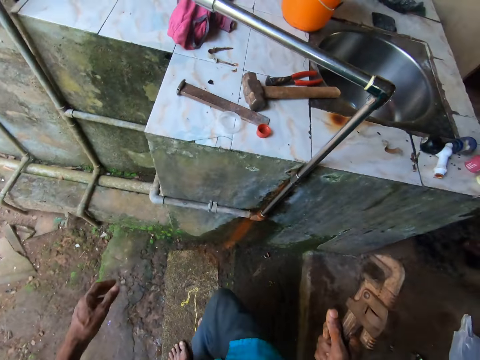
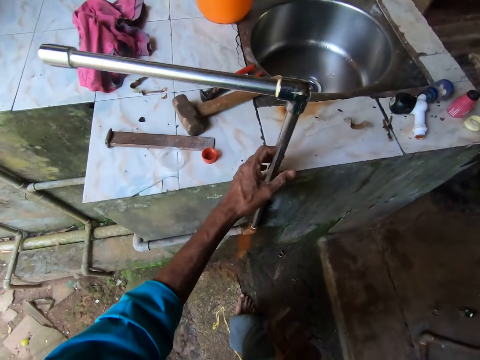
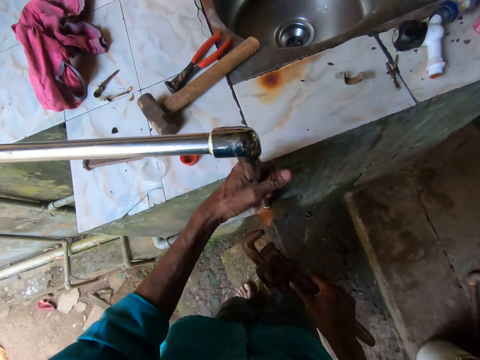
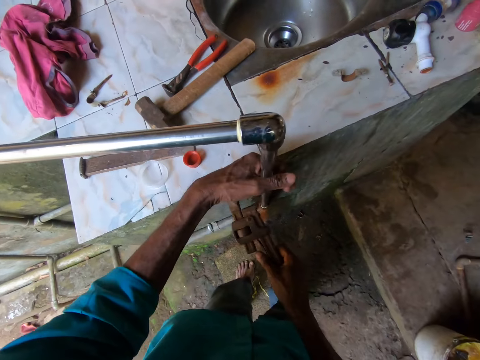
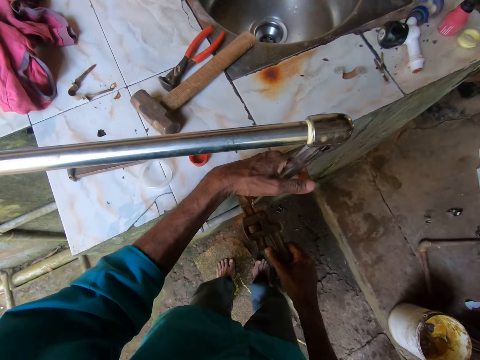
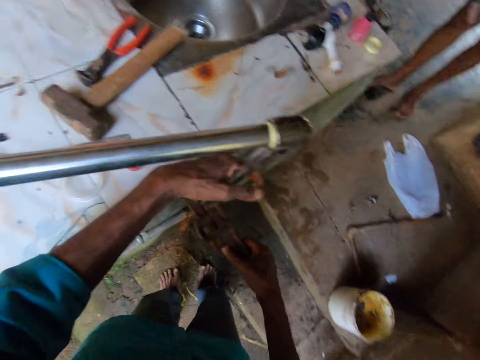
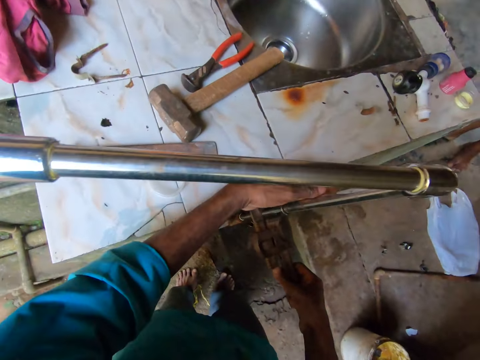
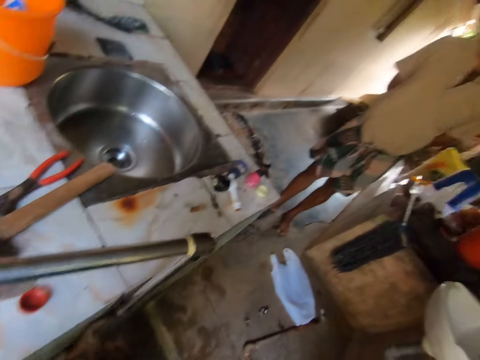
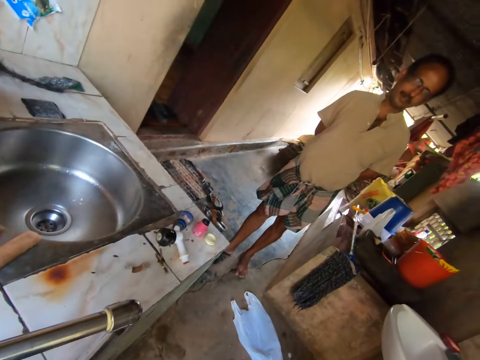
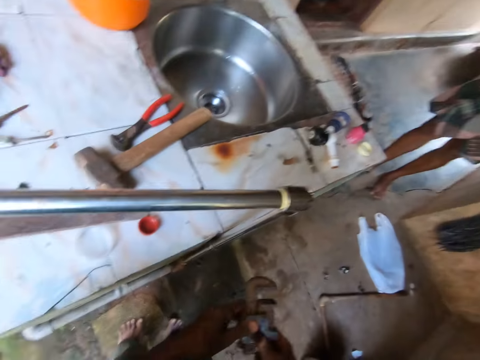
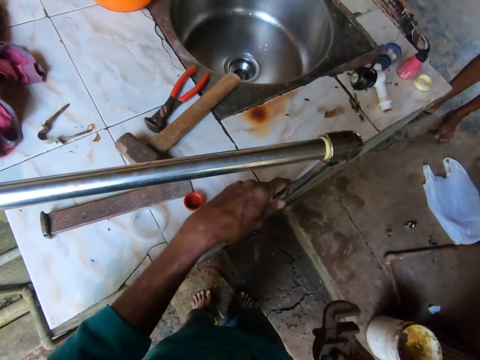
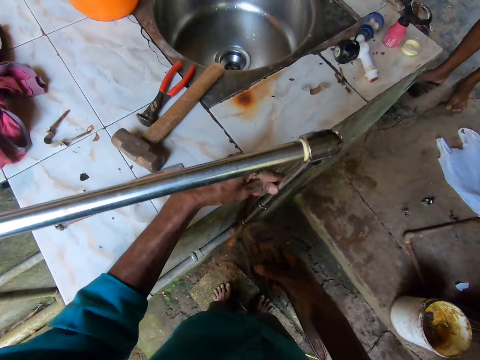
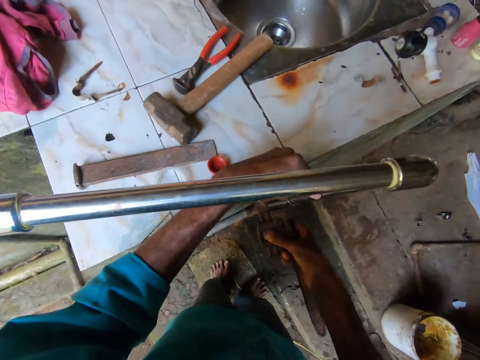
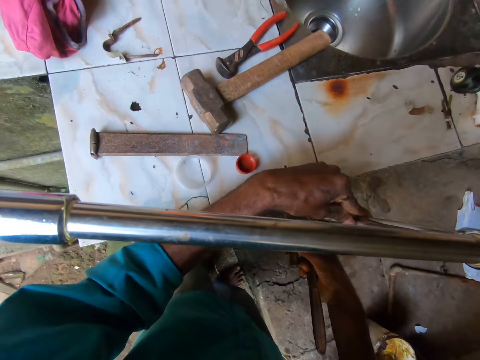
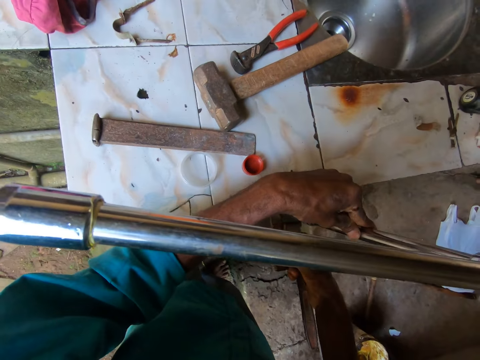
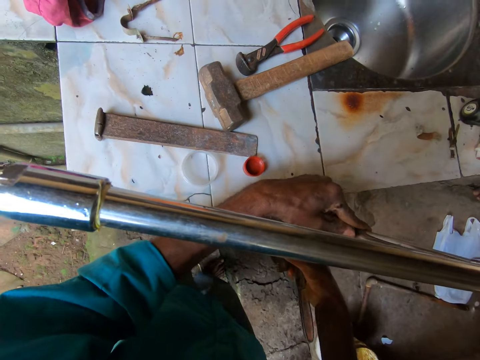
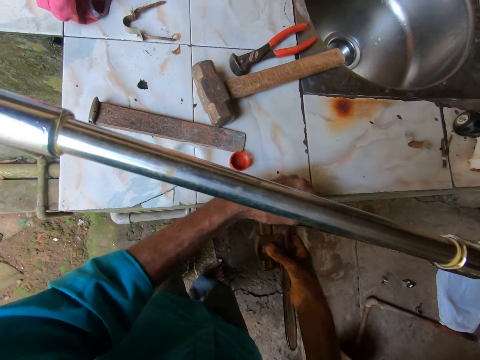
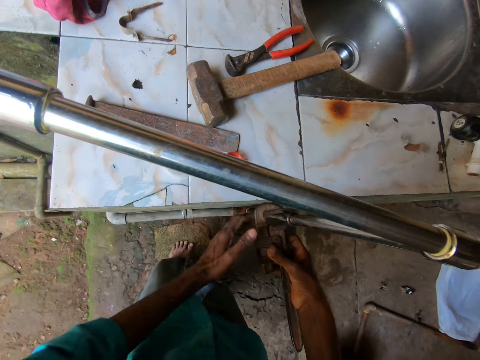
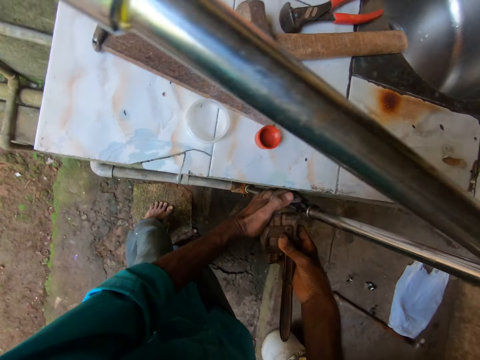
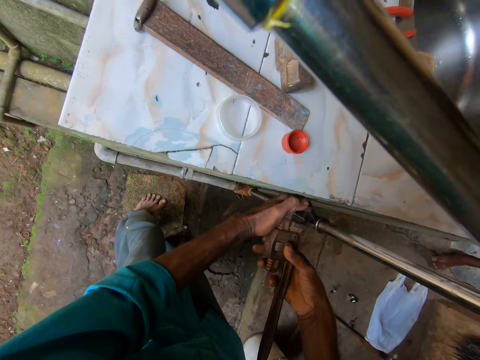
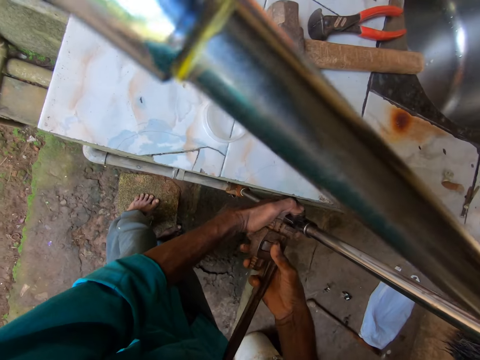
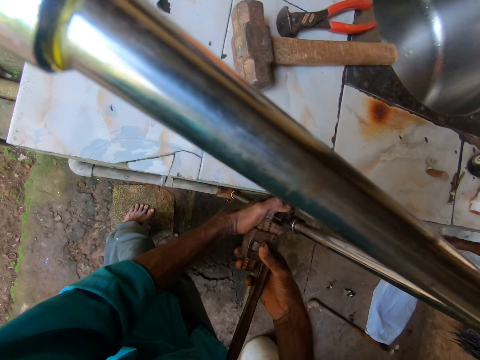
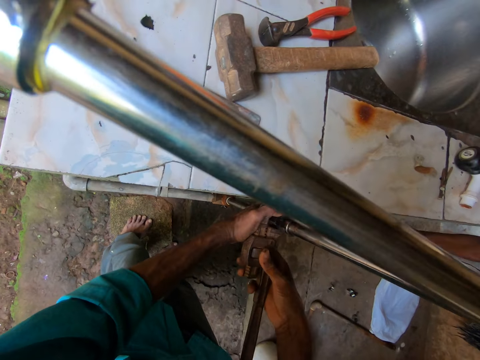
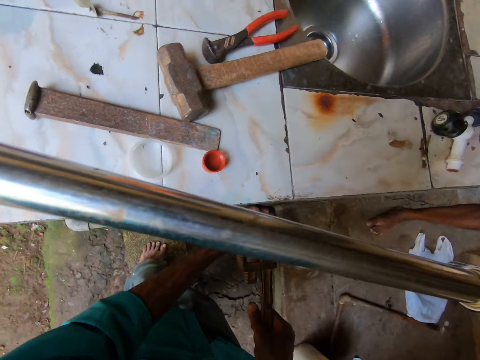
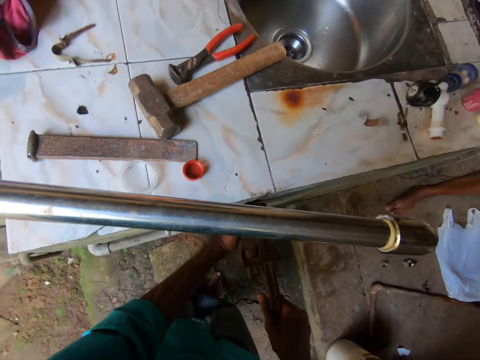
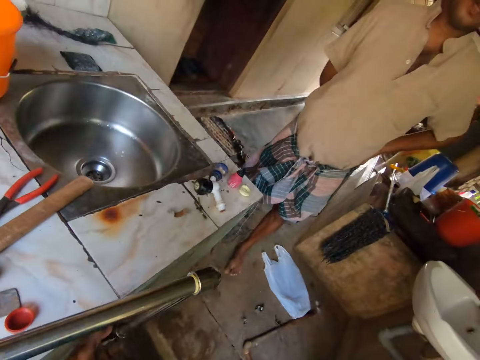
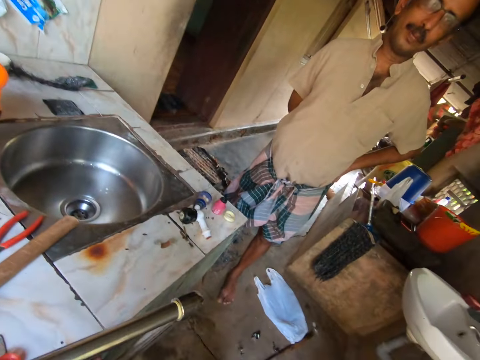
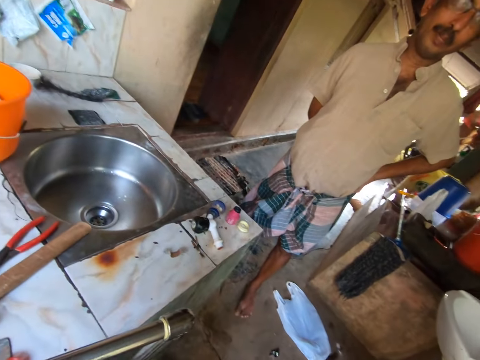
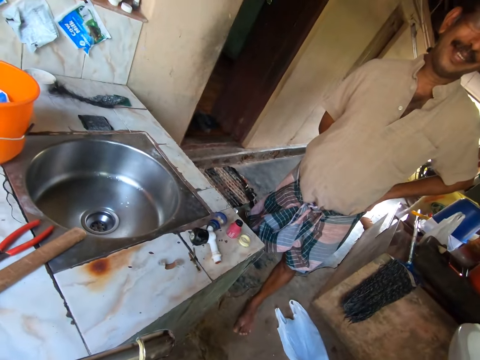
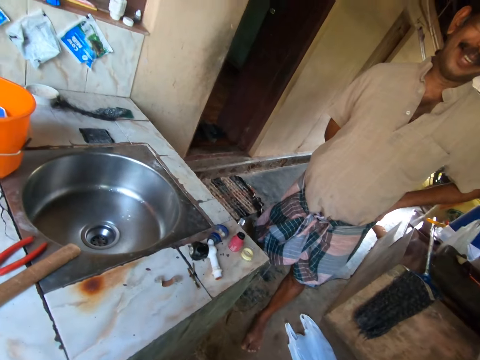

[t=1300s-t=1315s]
The camera wearer walks around in the room. He holds a spanner with the right hand. He holds the water pipe beside the counter with his left hand. He attaches the clamp in his right hand to the pipe. He adjusts the water pipe with the spanner. A man stands in the room. The camera wearer holds the pipe beside the counter with his left hand. He attaches the clamp in his right hand to the pipe. He adjusts the water pipe with the spanner. He holds the clamp on the pipe with both hands. He fixes the spanner with both hands. The man stands in the room.

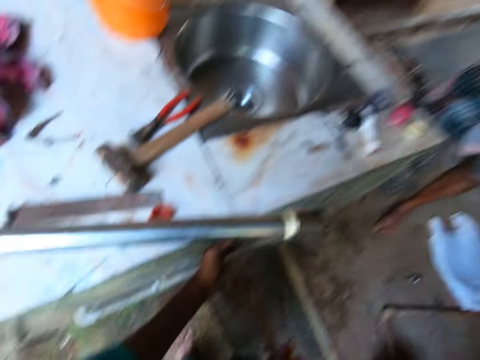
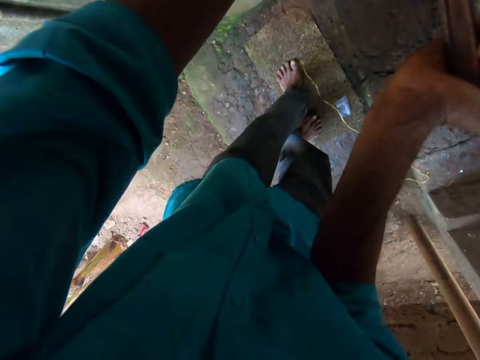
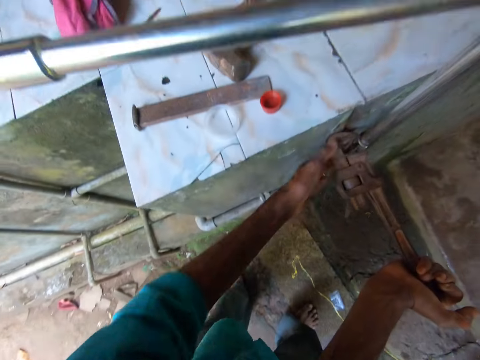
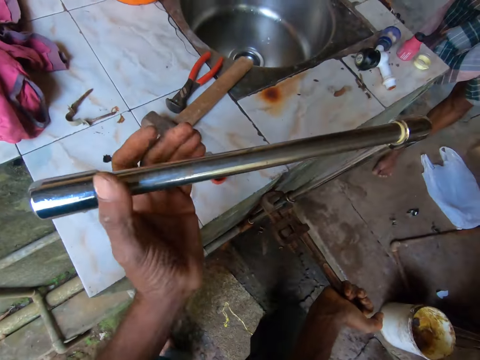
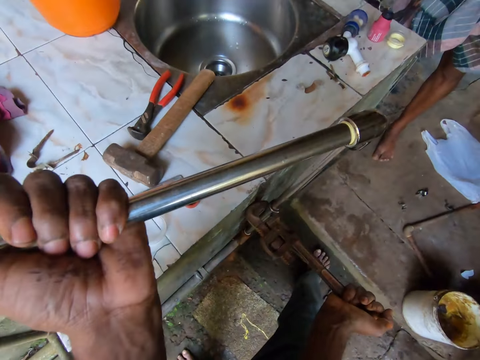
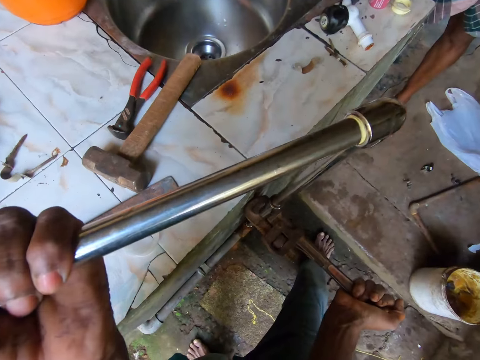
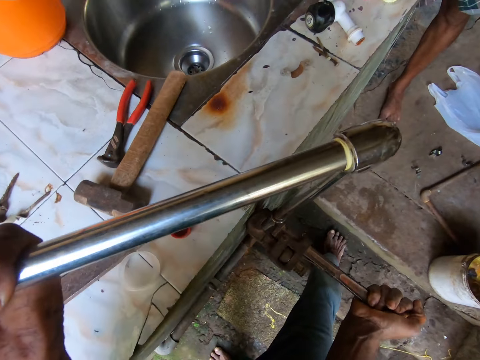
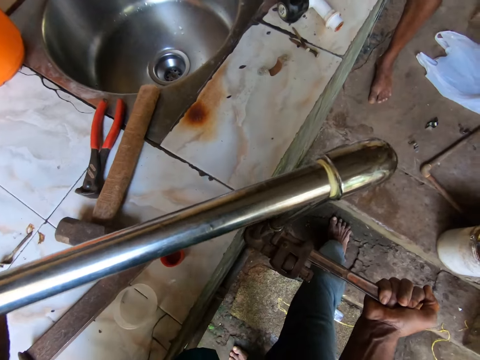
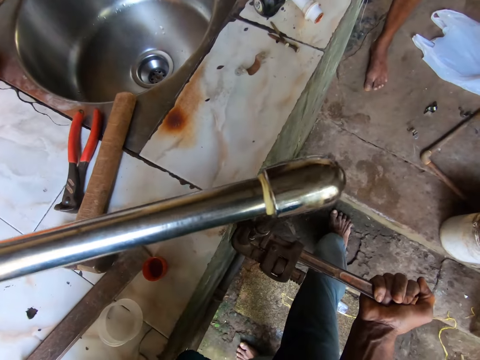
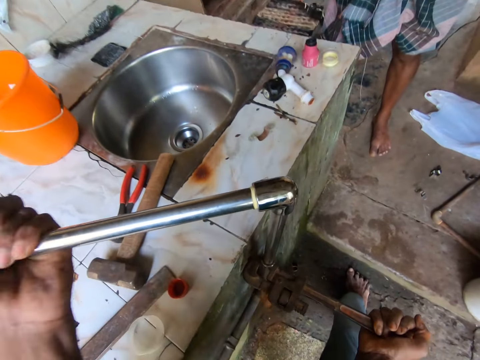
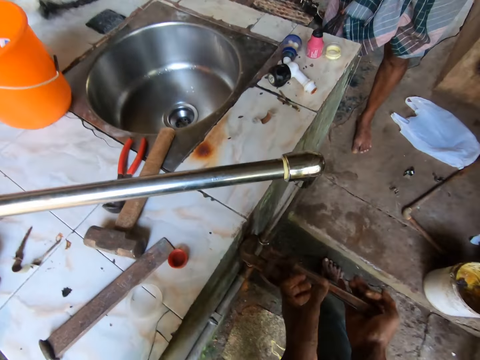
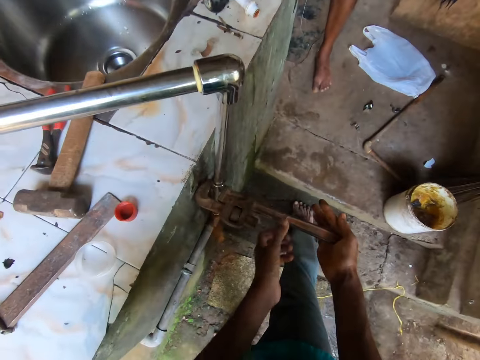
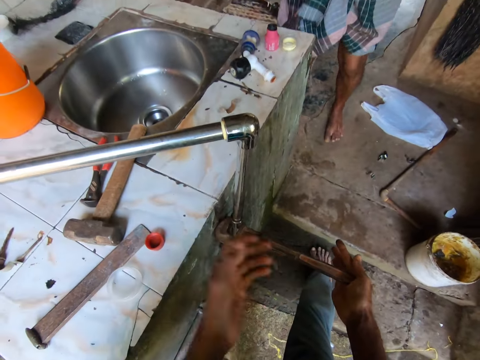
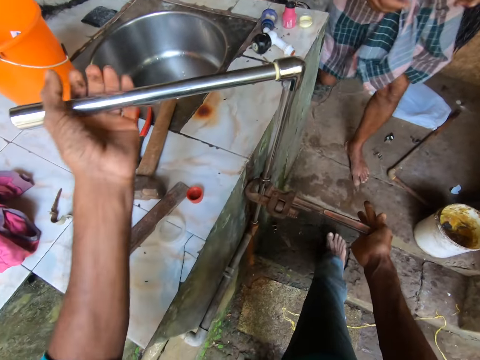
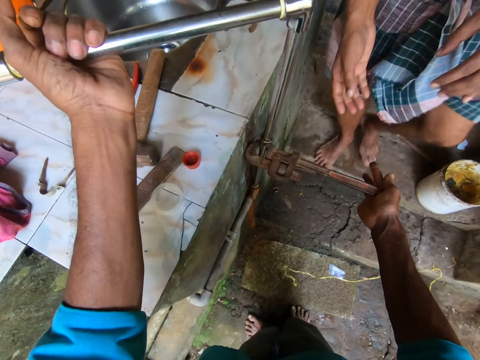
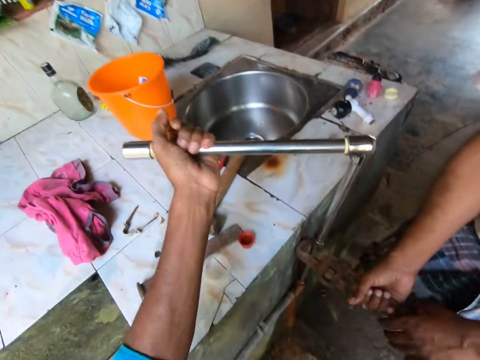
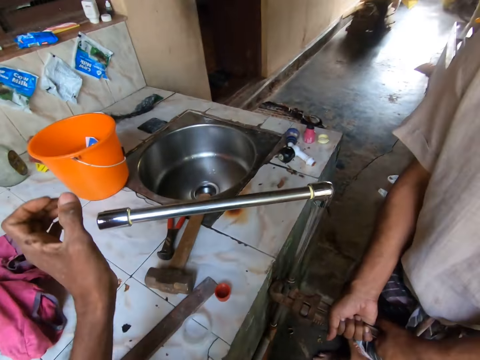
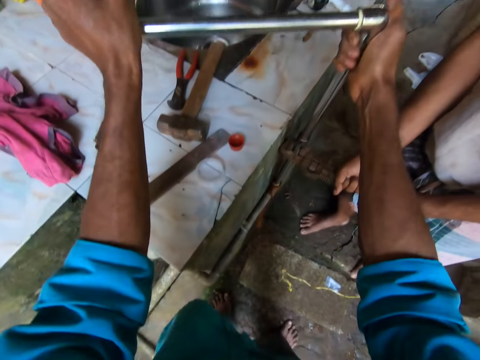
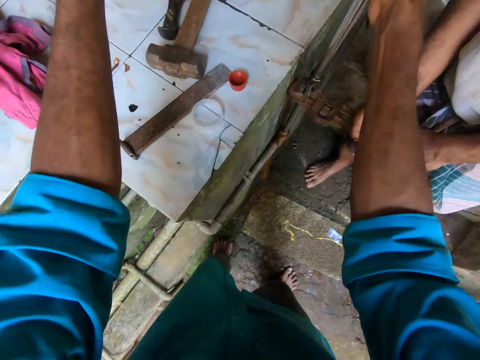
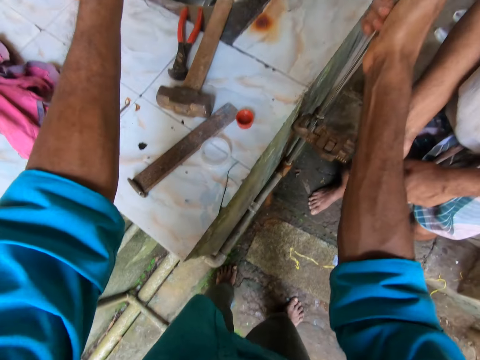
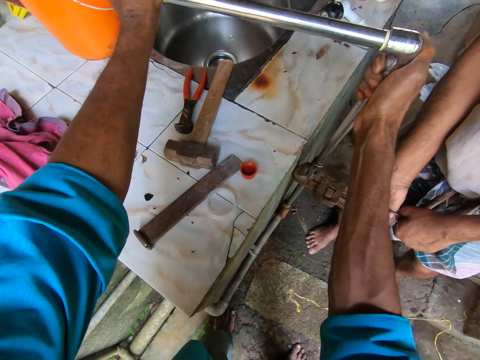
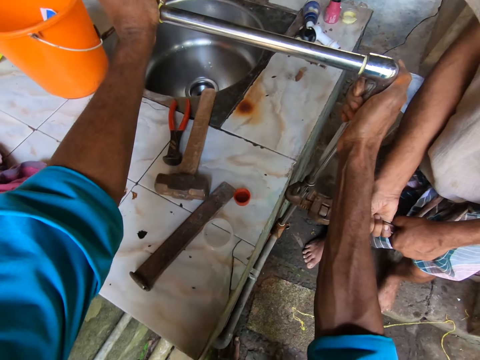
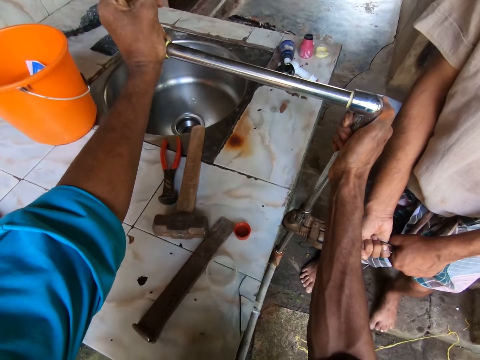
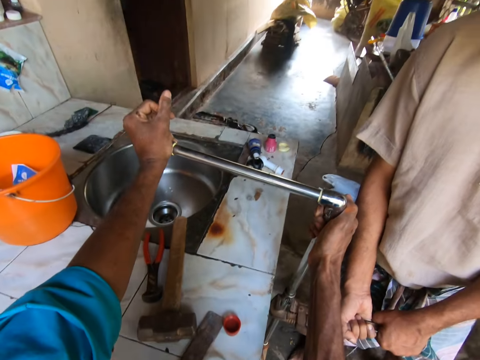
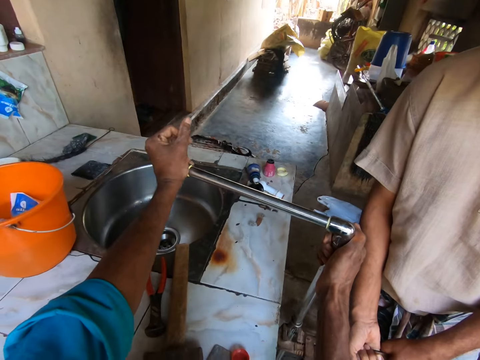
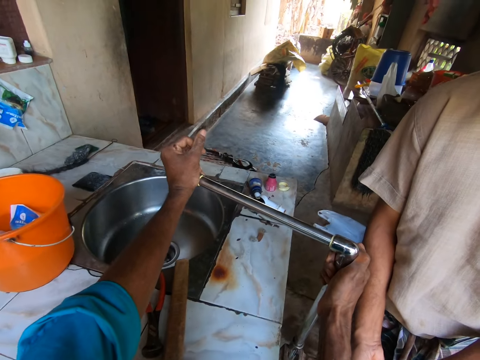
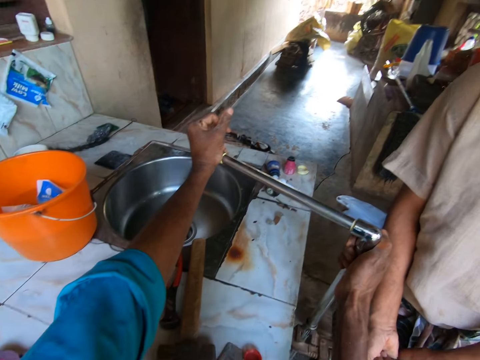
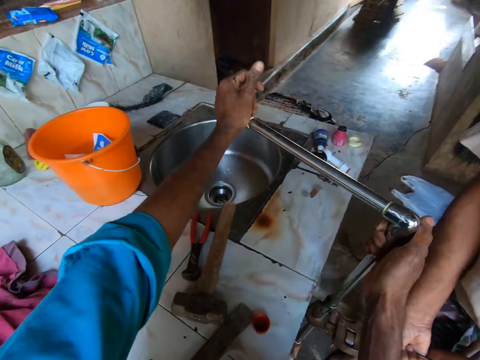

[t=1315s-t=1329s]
The camera wearer adjusts a water pipe with a spanner. He holds the clamp on the pipe with his right hand. He turns the pipe in his left hand. He holds the water pipe with the left hand. He fixes the water pipe with both hands. He touches the F clamp on the pipe with his left hand. A man walks around in the room. The camera wearer holds the pipe with his left hand. The man holds the clamp on the pipe with both hands. The camera wearer adjusts the water pipe with both hands. He turns the pipe with both hands.
